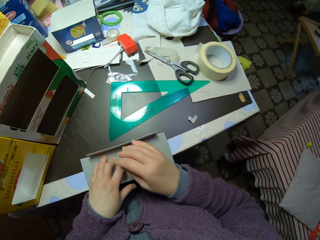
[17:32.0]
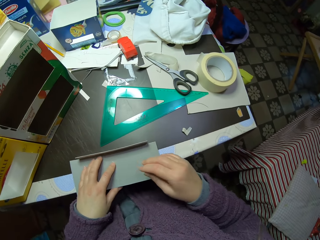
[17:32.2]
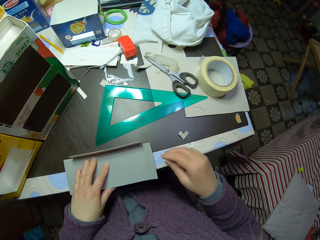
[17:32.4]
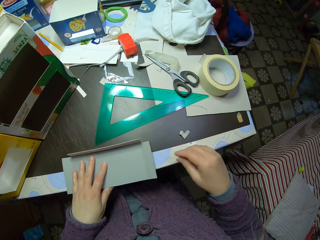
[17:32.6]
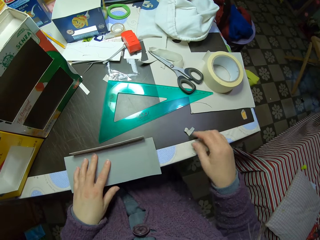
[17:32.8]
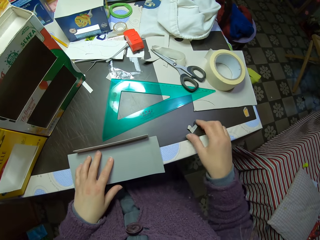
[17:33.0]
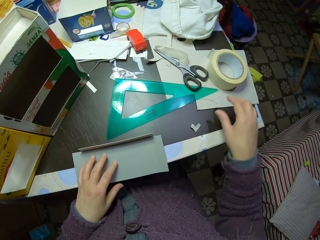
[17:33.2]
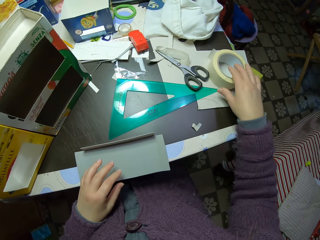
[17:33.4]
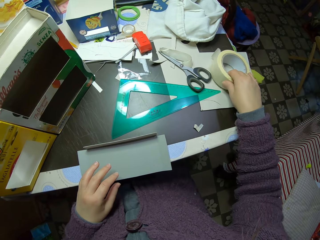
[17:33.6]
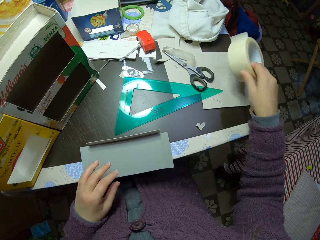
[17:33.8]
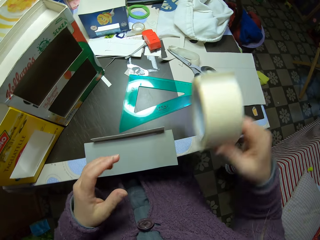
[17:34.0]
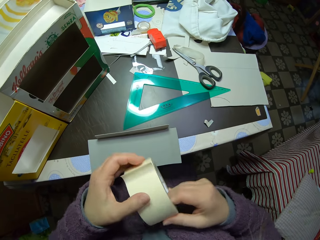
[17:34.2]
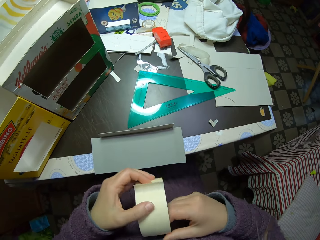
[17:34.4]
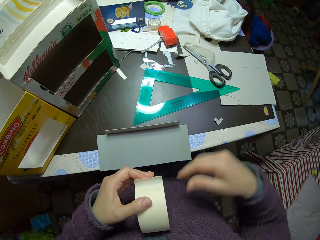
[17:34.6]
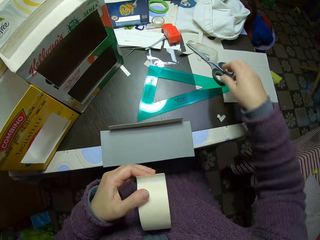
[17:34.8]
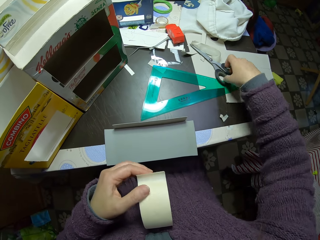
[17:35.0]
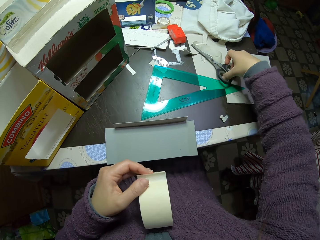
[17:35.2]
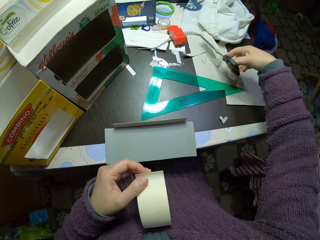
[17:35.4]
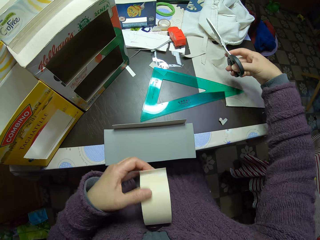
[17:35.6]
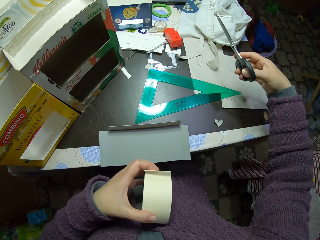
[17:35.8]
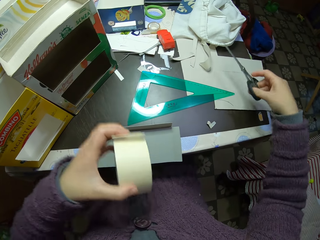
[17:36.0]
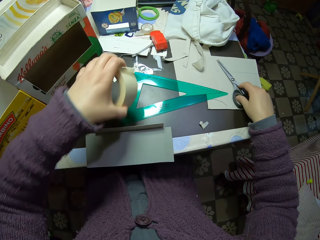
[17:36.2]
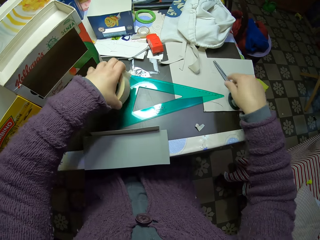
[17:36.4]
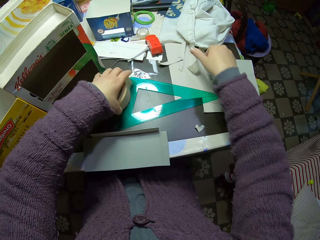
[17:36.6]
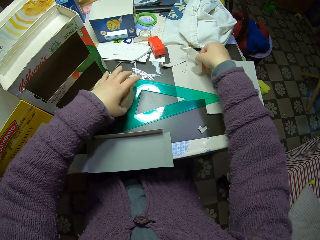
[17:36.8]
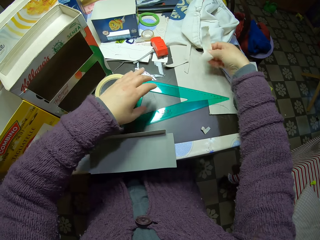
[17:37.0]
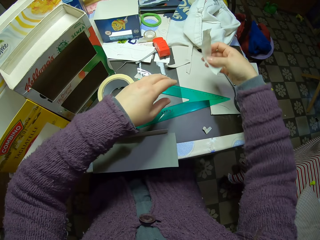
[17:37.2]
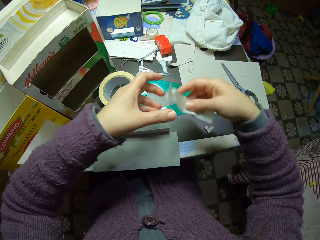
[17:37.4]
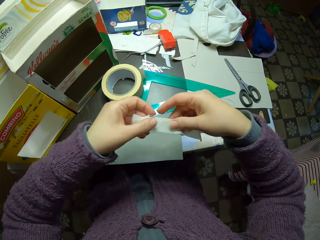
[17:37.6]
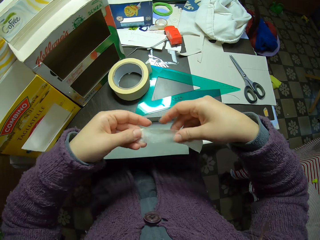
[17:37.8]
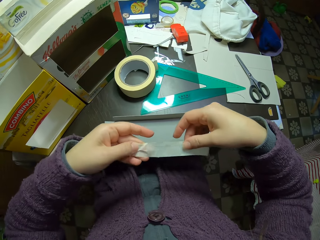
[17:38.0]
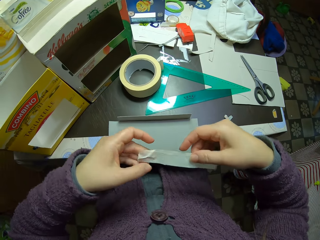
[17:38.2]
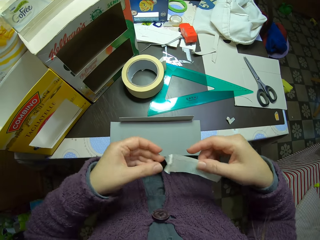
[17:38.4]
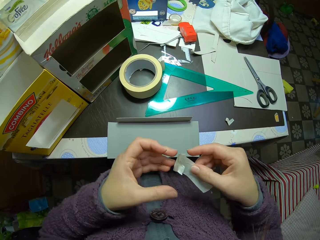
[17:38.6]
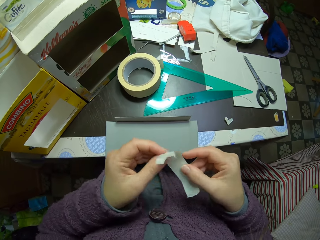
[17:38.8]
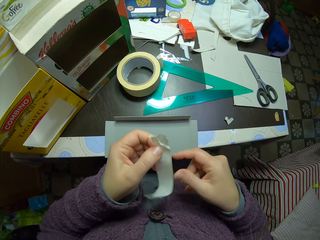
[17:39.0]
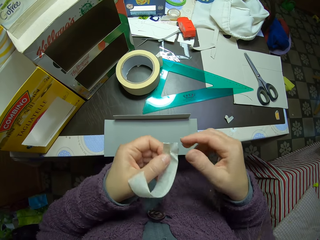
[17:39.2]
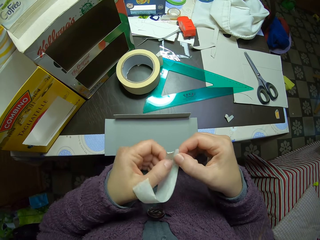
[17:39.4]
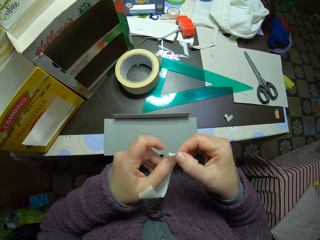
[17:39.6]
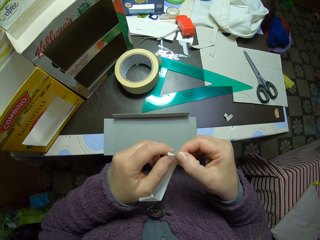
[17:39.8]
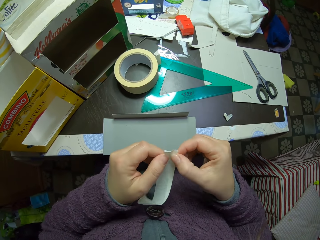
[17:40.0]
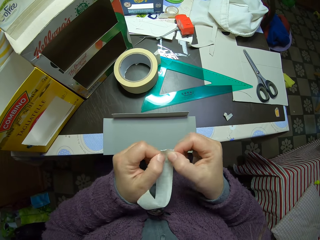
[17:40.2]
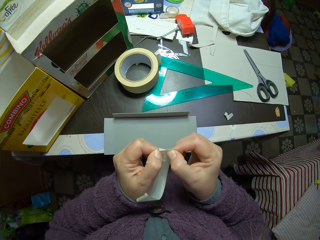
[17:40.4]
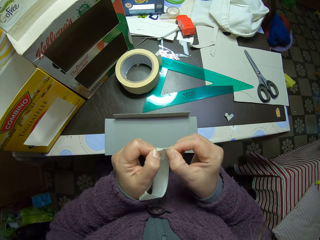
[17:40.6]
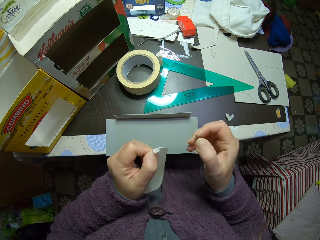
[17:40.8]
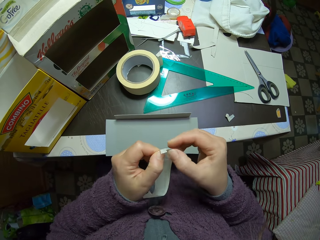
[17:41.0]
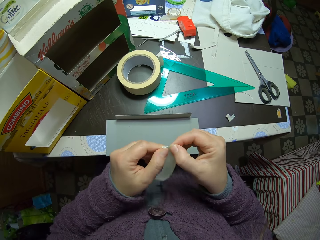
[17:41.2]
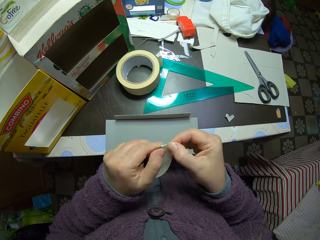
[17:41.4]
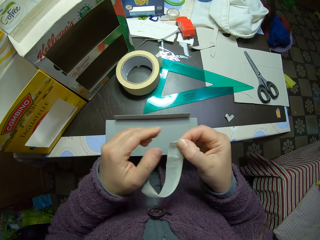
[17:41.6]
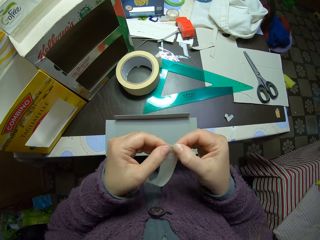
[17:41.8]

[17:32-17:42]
The camera wearer moves the pieces of carton. They pick up the paper tape or sellotape from the table. They pass the sellotape to the left hand. They pick up the scissors from the table. They drop the scissors and paper tape on the table. They pick up a piece of paper tape from the table. They align the sellotape. They cut away a piece of the paper tape.

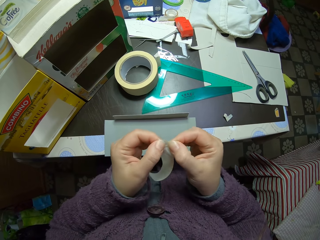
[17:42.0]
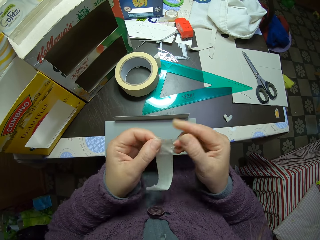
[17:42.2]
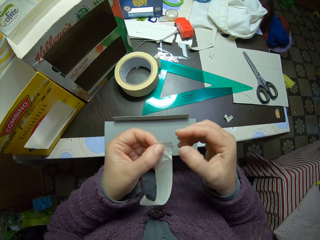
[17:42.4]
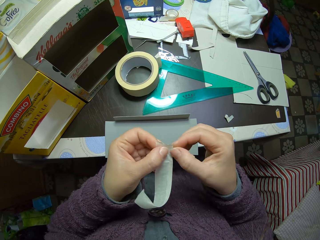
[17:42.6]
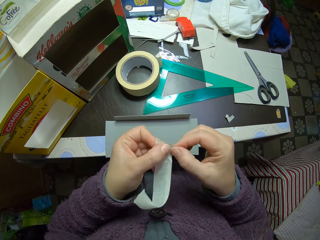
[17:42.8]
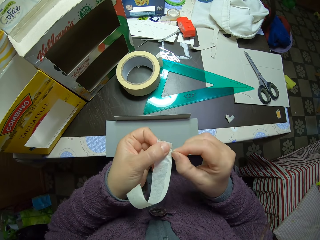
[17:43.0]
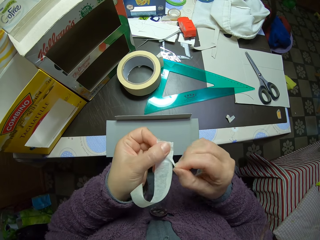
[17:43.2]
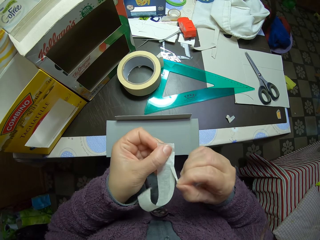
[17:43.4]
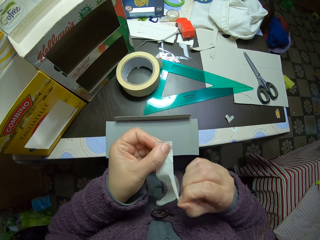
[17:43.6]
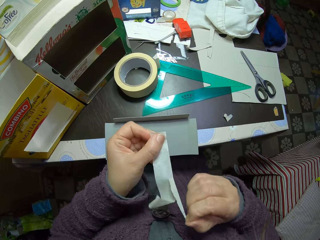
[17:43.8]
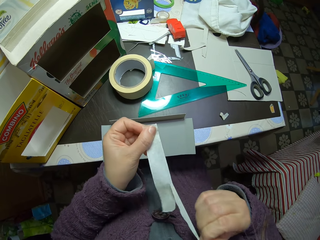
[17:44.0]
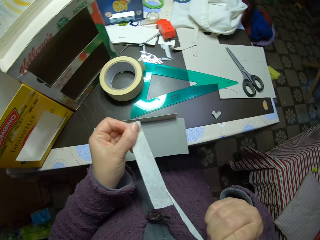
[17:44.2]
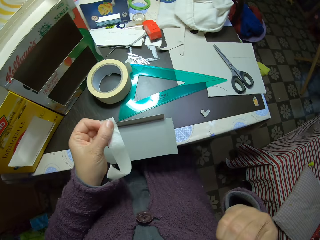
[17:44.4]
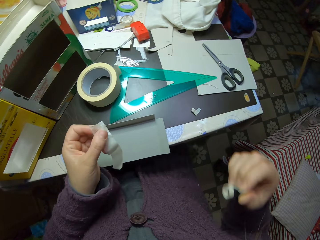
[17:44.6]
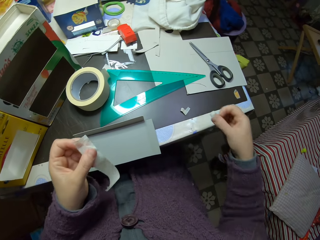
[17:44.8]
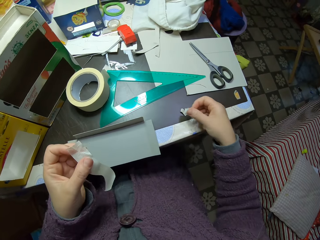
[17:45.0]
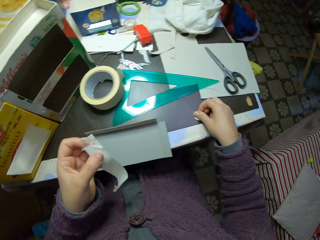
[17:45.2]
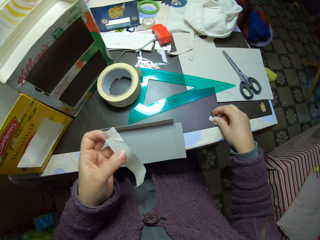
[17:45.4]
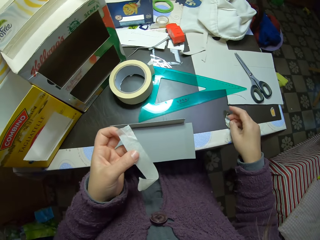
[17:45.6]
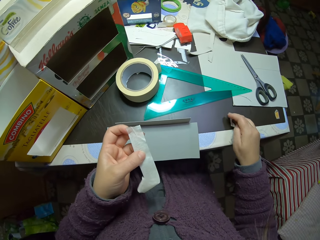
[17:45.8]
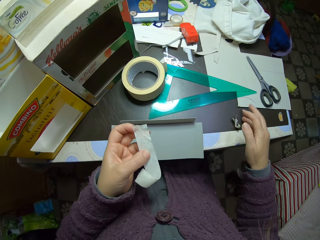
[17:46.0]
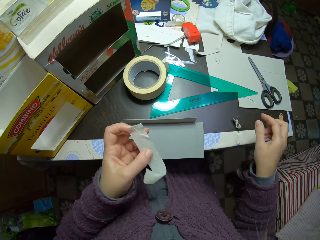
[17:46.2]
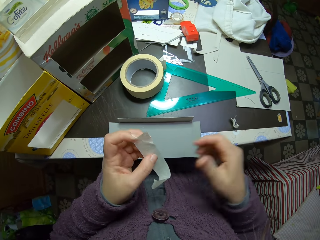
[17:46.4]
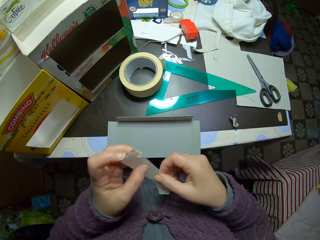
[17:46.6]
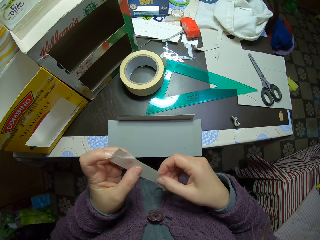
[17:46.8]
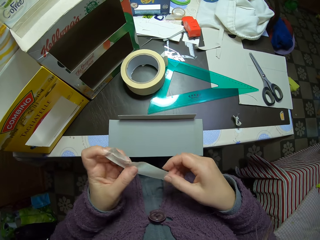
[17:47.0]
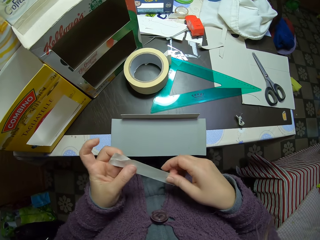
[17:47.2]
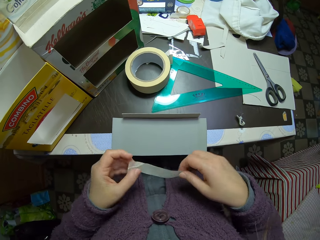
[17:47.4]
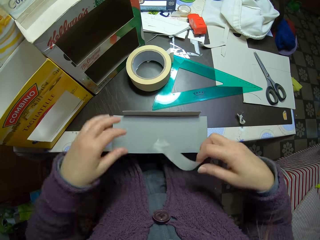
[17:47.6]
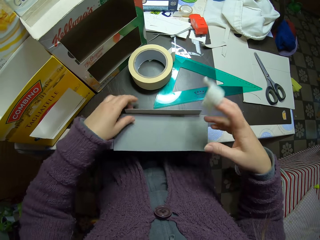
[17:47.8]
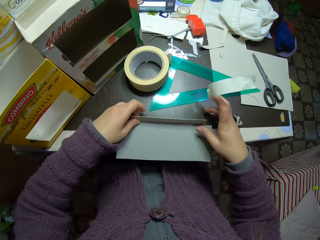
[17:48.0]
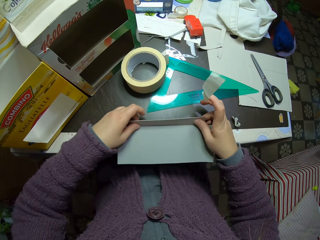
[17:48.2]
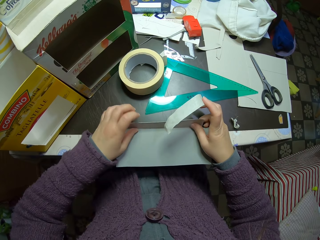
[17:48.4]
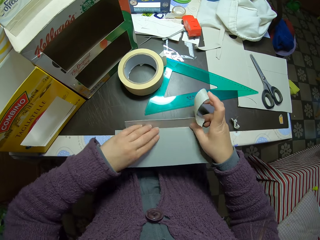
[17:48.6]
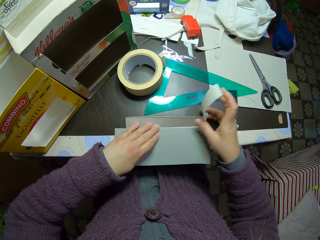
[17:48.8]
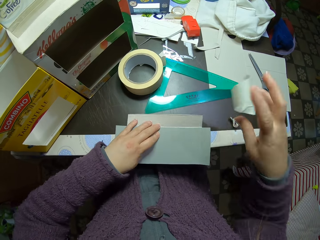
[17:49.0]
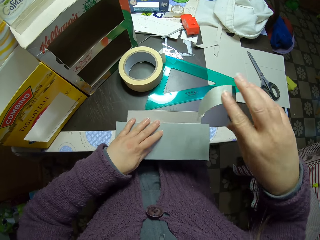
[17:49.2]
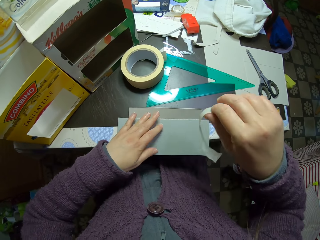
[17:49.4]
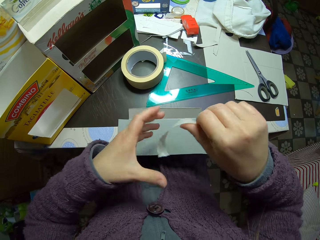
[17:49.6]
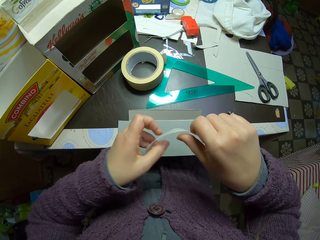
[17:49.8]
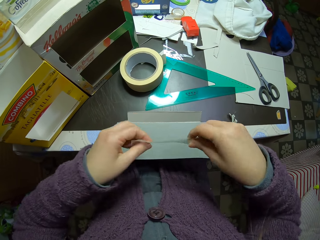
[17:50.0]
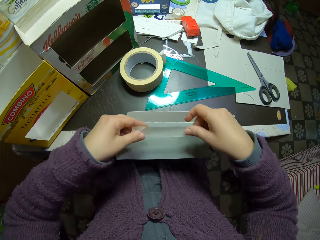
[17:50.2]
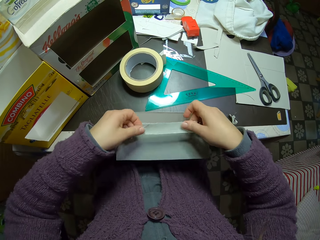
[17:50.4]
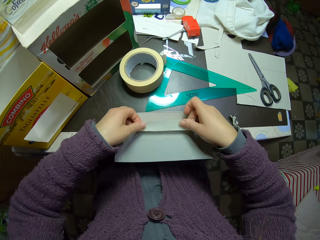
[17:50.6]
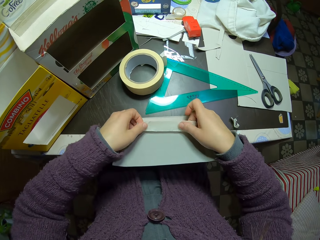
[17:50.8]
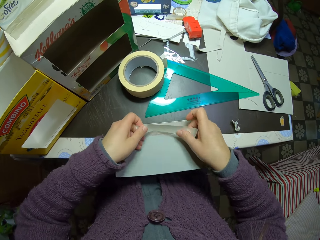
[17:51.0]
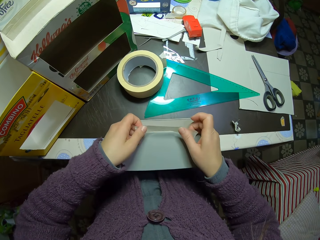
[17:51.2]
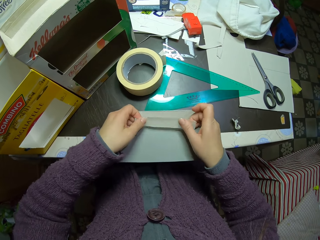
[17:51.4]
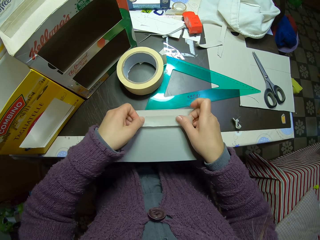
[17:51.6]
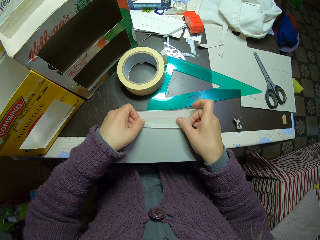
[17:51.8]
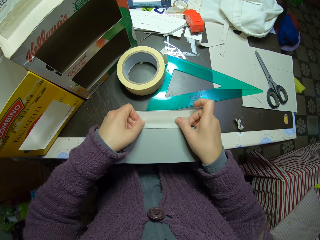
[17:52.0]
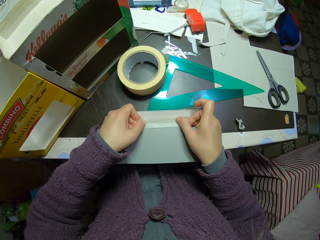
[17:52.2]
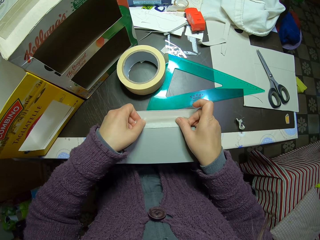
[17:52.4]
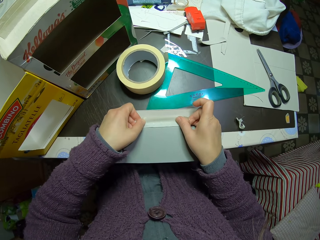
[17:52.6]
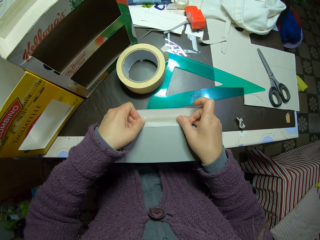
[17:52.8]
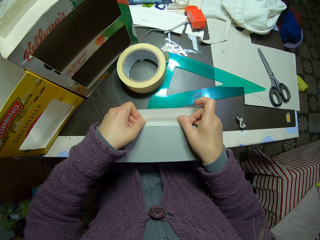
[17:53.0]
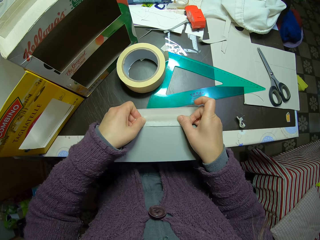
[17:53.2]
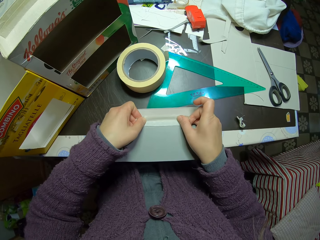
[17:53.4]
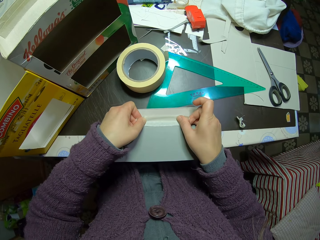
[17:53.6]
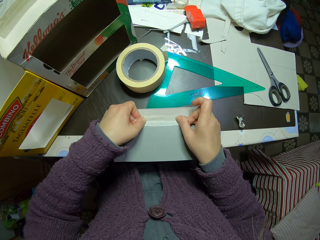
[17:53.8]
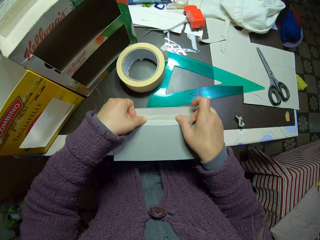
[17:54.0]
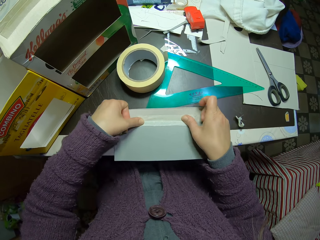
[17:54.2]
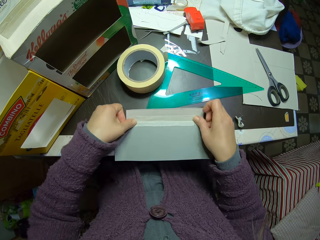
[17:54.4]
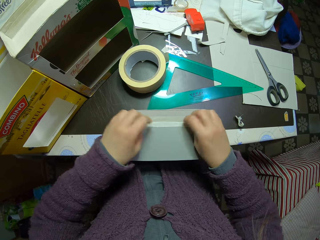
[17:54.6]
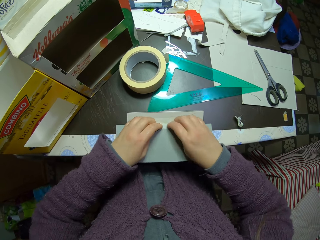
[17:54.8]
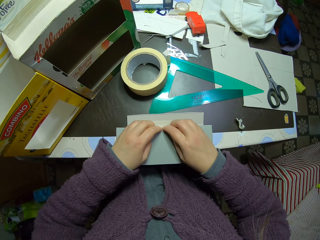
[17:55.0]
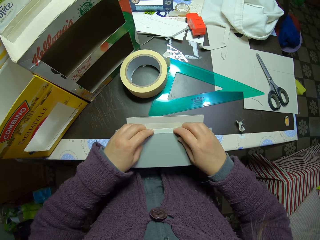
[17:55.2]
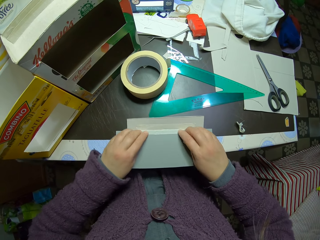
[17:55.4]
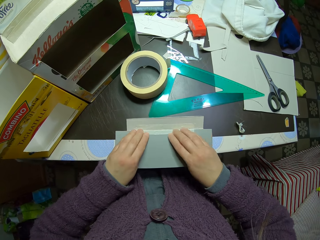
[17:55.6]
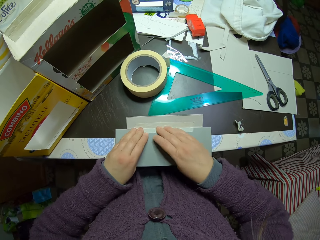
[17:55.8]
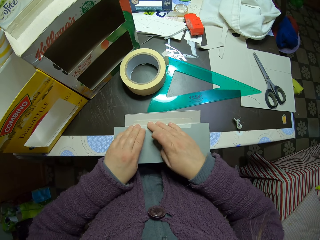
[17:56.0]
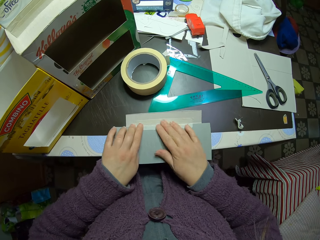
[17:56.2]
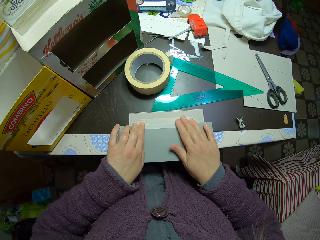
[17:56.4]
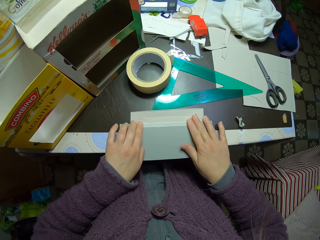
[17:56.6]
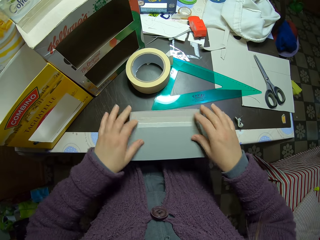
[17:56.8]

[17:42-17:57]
The camera wearer tears the sellotape. They drop the cut piece of tape on the table. They pass the sellotape to the right hand. They adjust the paper or pieces of carton on the table. They hold the sellotape with both hands. They move the pieces of carton. They attach the paper tape to the paper. They press the sellotape.
